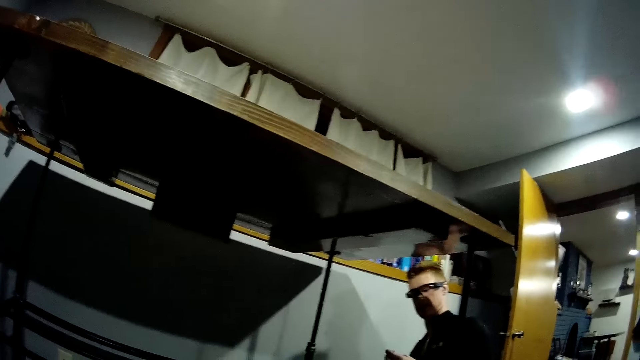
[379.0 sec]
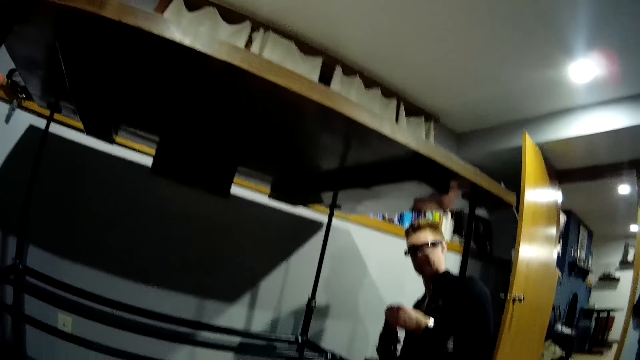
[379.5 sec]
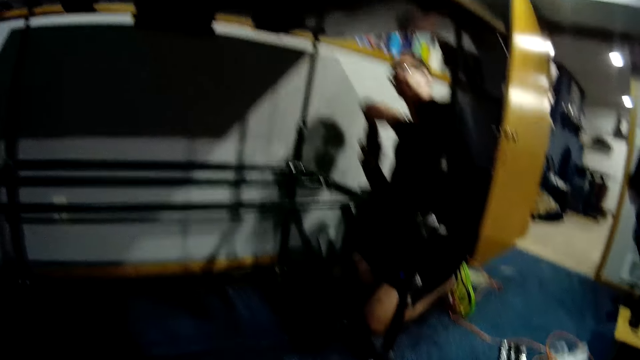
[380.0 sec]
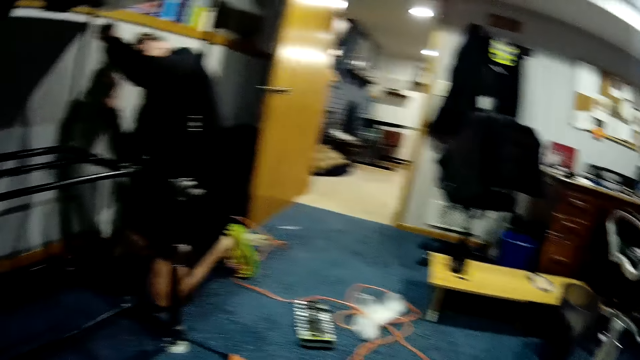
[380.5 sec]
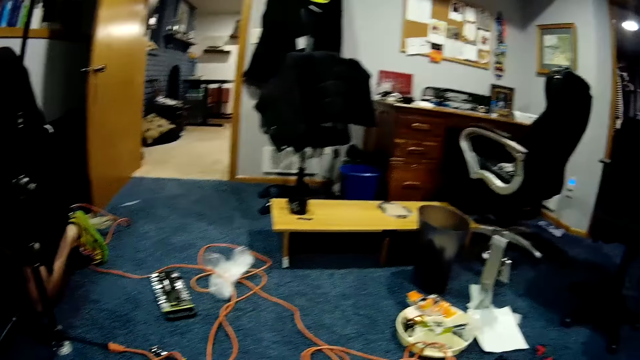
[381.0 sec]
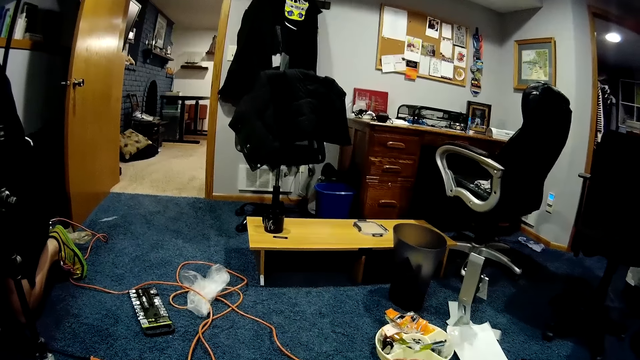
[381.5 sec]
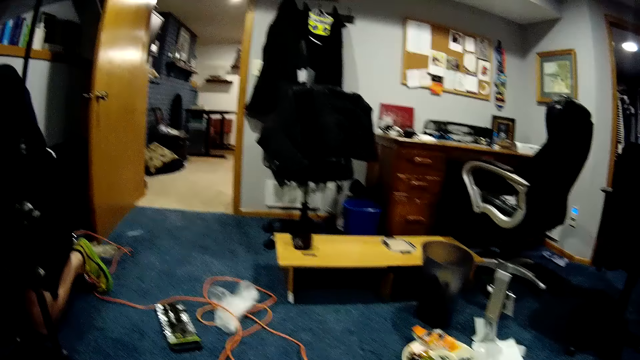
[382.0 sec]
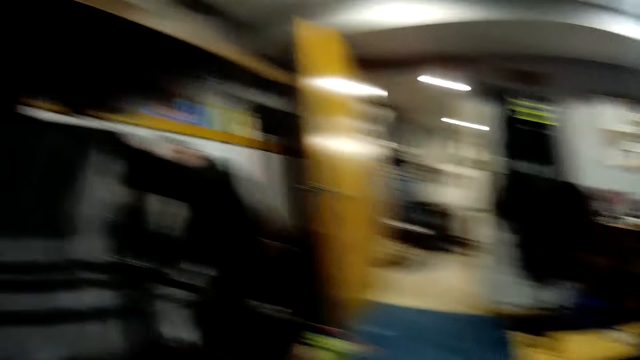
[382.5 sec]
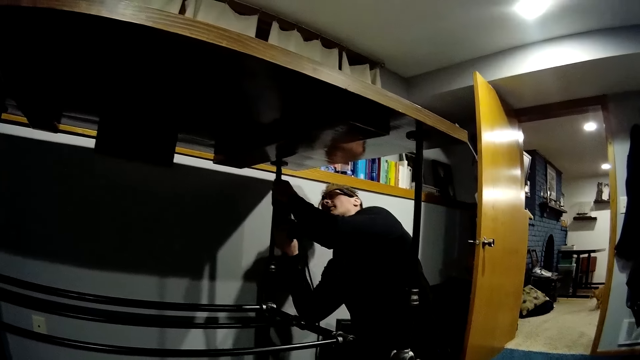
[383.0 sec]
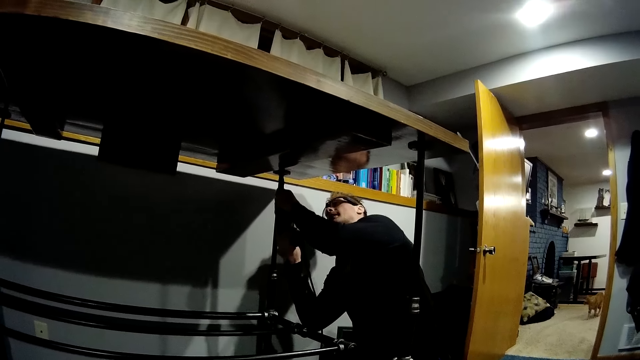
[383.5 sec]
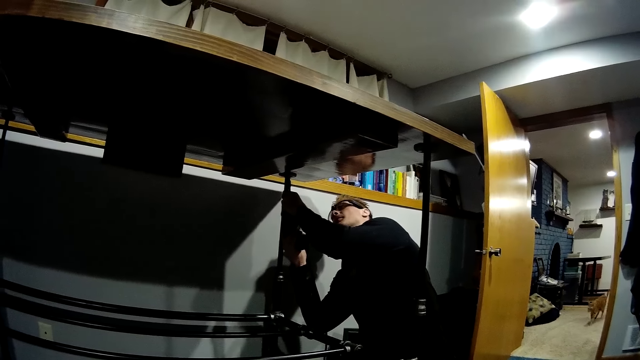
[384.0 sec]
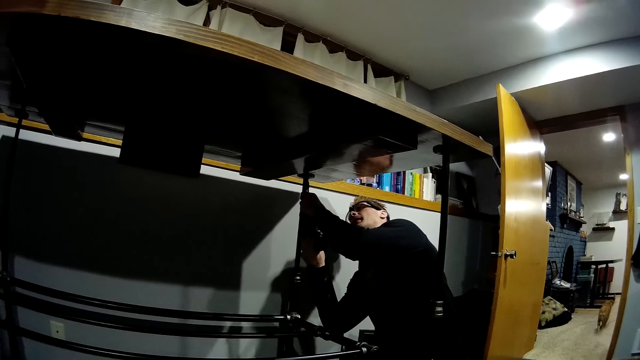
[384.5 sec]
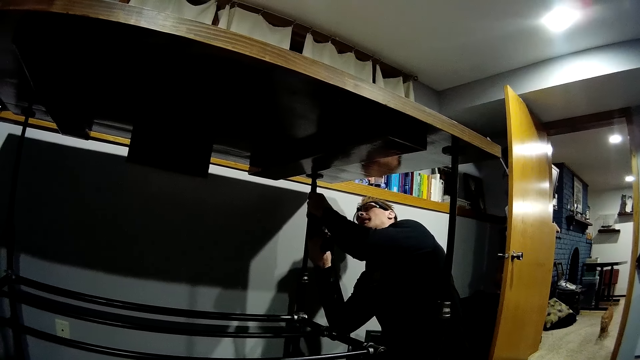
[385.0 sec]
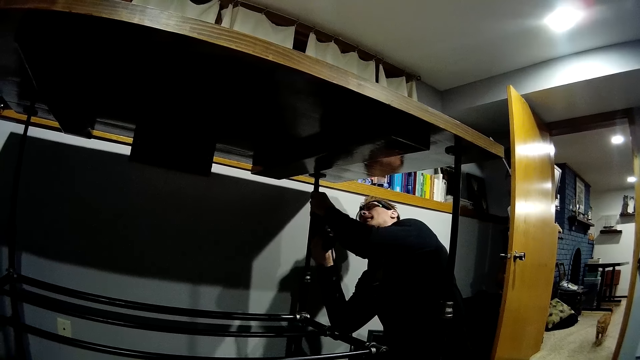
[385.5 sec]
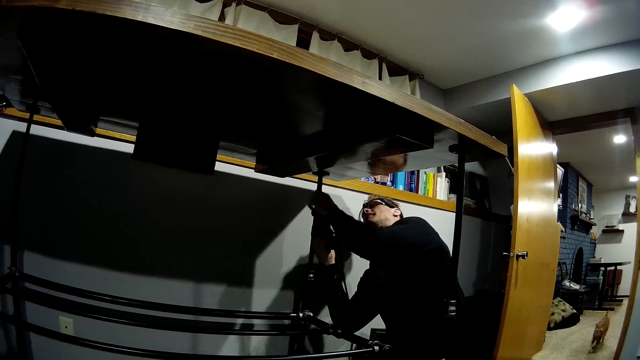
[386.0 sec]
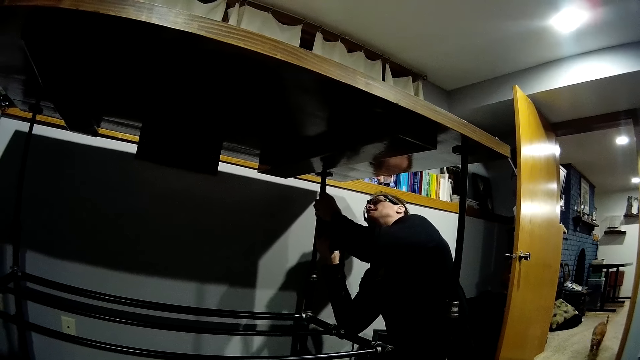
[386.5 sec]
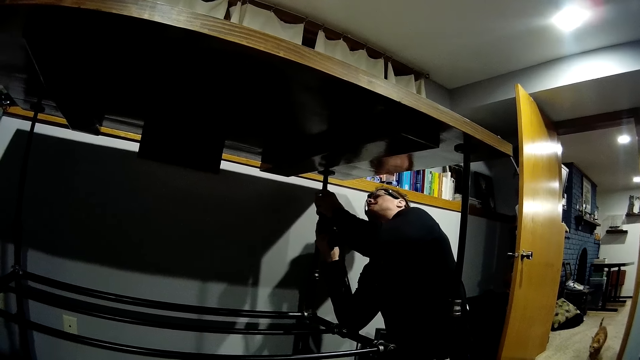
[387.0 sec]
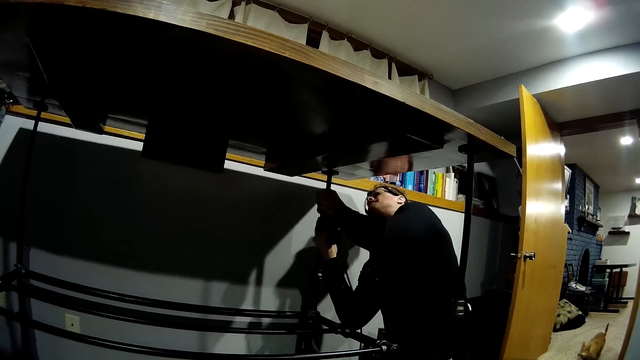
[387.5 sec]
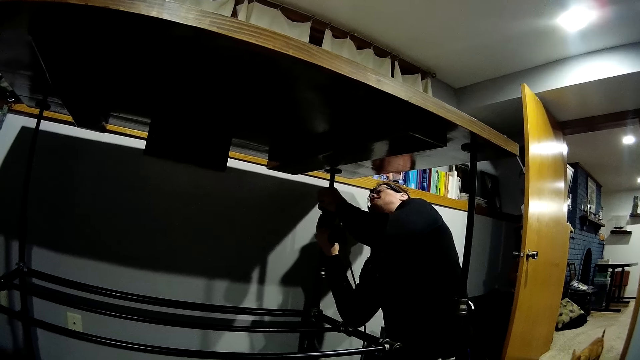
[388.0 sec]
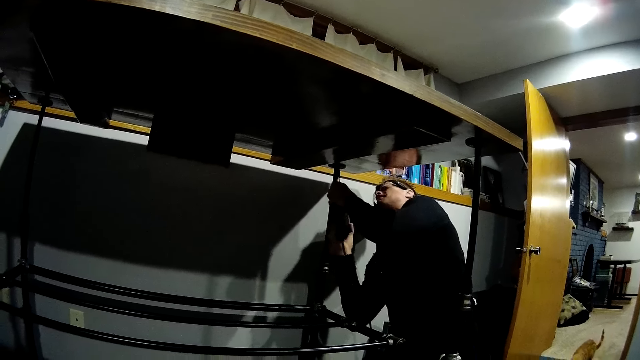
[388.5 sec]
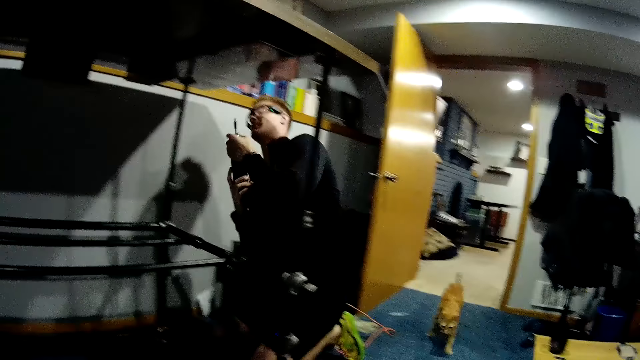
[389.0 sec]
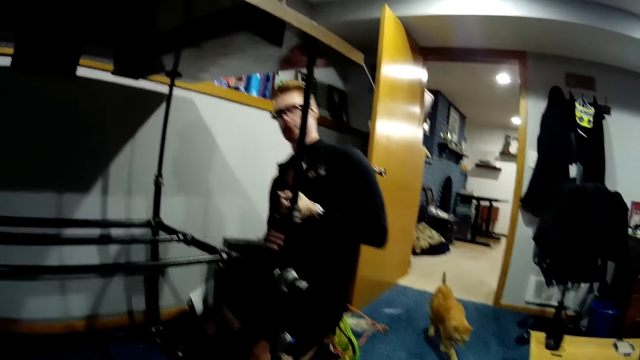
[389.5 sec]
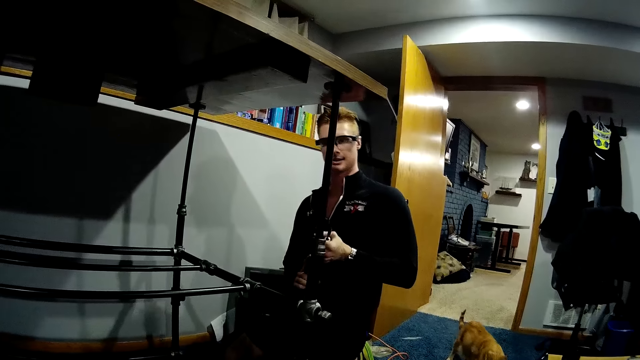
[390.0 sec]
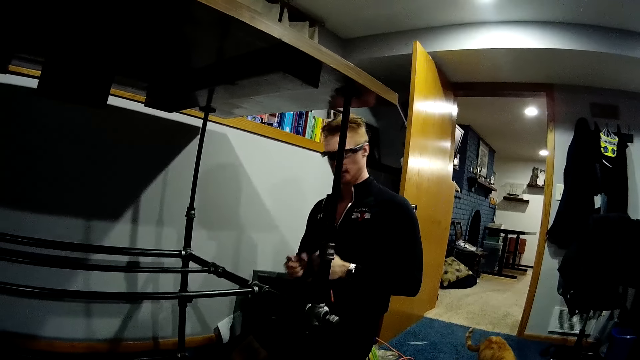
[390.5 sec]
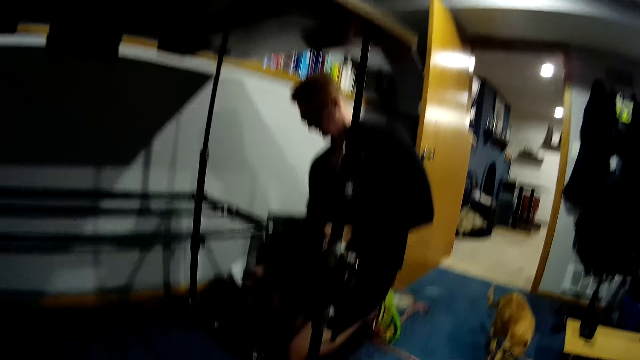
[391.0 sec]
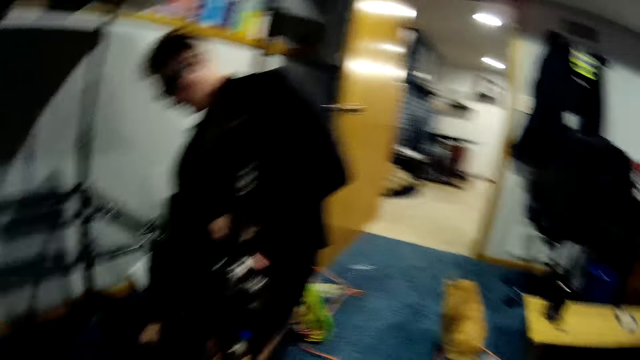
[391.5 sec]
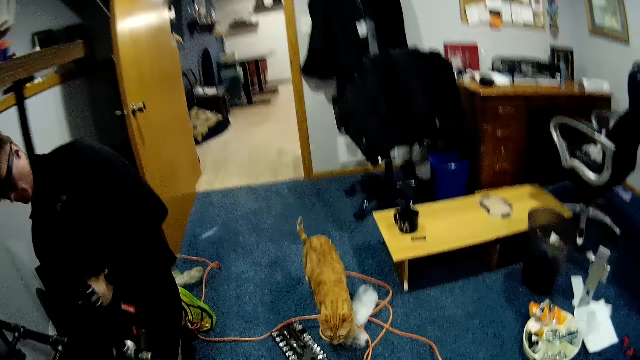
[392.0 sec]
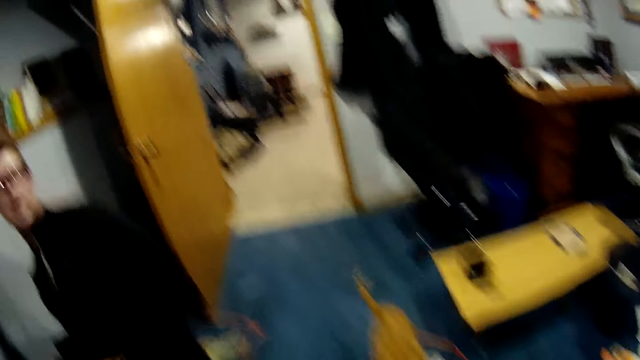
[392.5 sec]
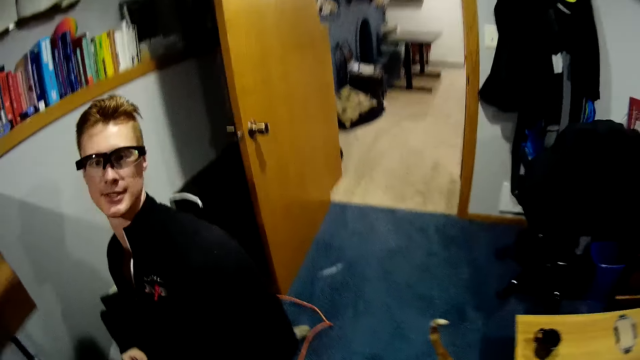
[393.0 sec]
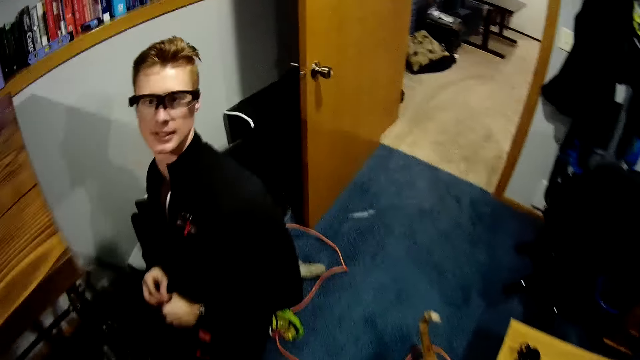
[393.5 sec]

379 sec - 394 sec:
The man places the drilling machine underneath the table. The camera wearer interacts with the man. The man drills the screw to the table with the drilling machine. The cat walks to the room. The man removes the drilling machine from the table. The man kneels on the floor. The camera wearer walks in the room. They stand upright.

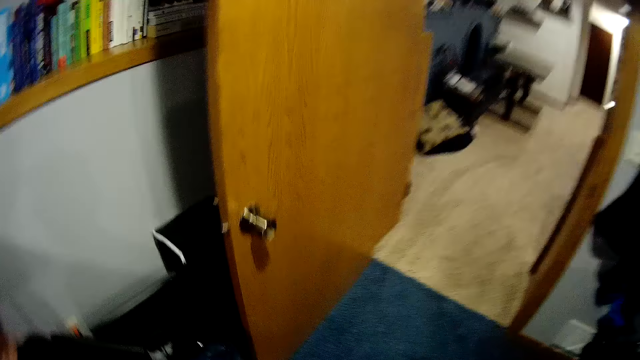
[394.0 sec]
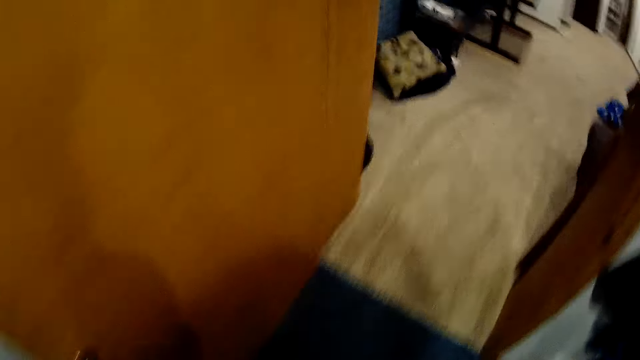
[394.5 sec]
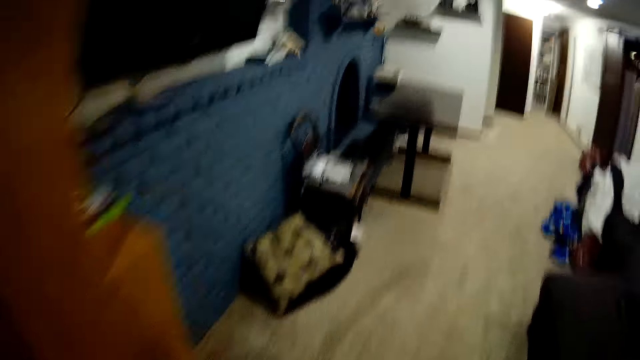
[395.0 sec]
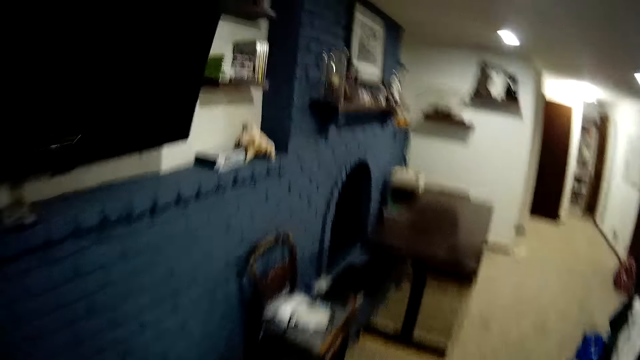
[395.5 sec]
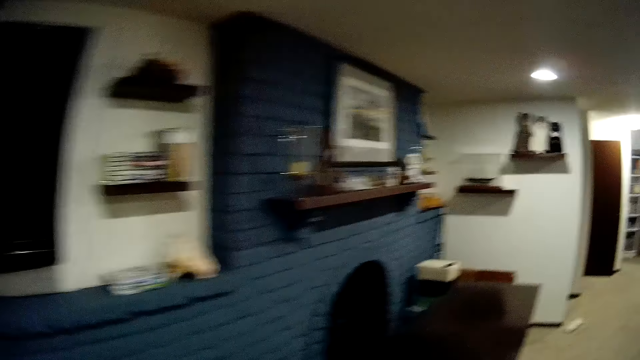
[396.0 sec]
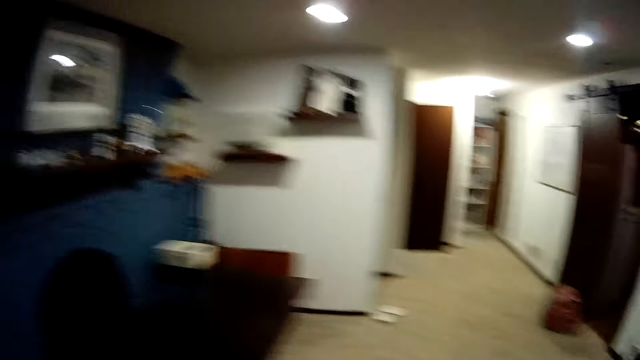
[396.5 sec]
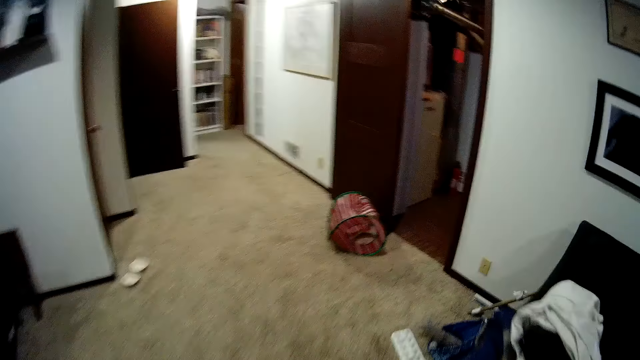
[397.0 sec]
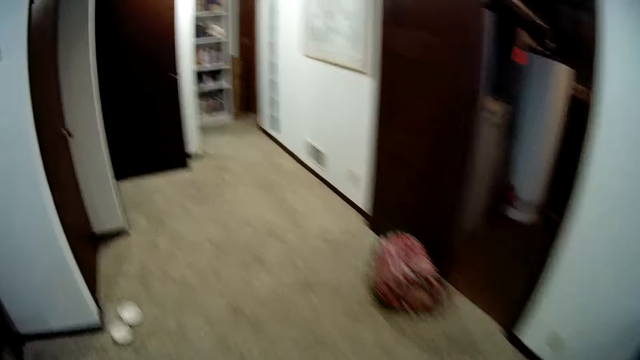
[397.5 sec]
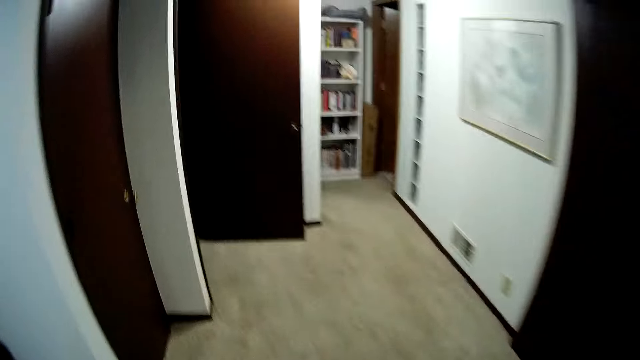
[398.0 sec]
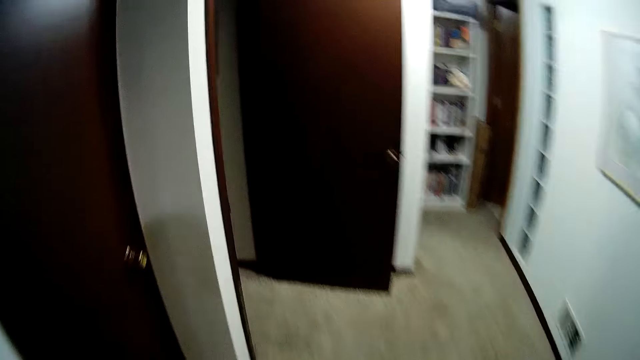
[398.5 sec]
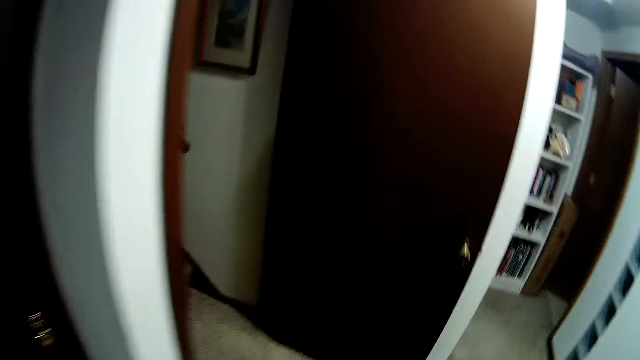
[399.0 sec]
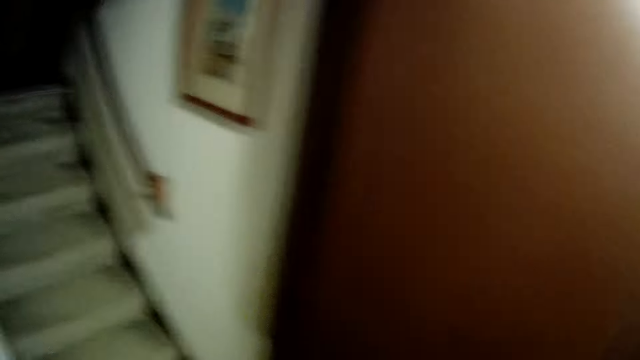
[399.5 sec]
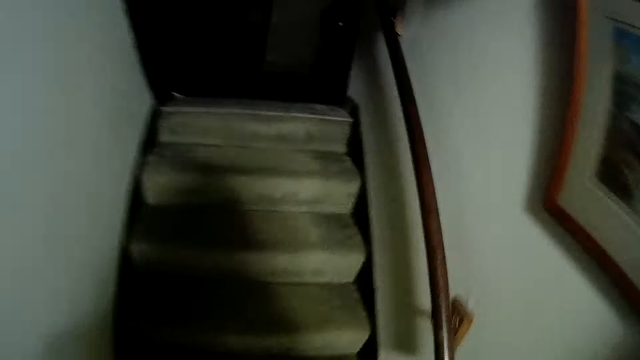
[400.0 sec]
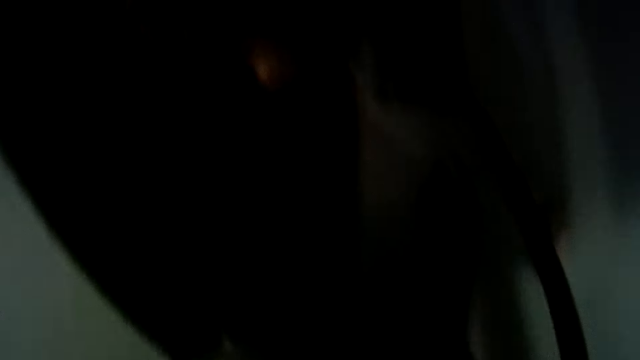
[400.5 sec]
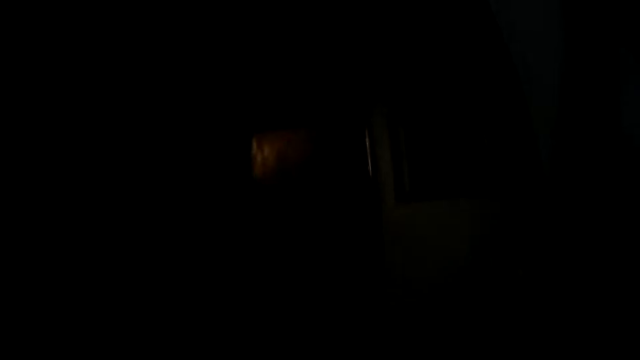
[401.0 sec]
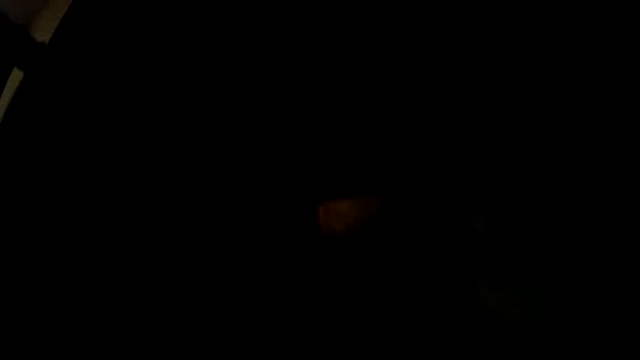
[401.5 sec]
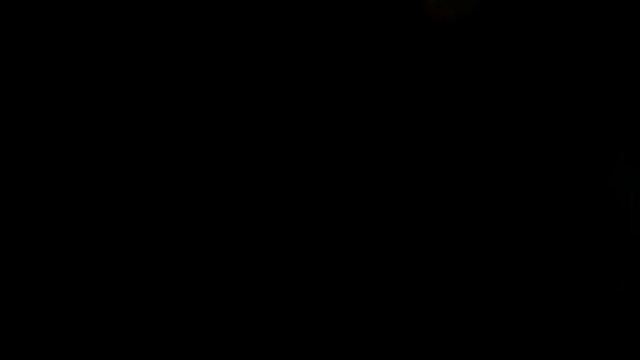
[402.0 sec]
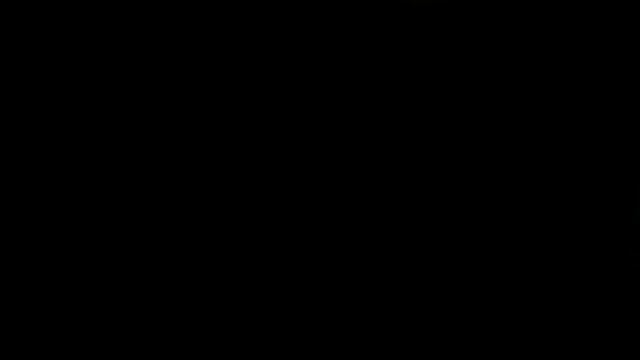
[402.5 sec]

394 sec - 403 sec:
The camera wearer walks around the apartment.
